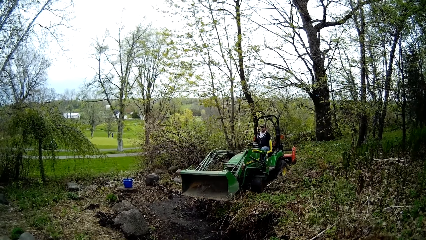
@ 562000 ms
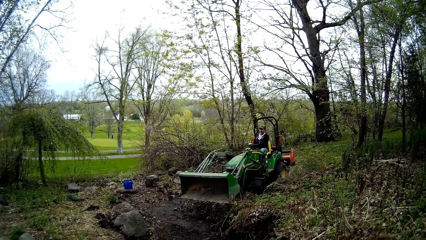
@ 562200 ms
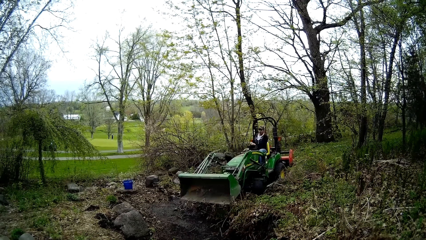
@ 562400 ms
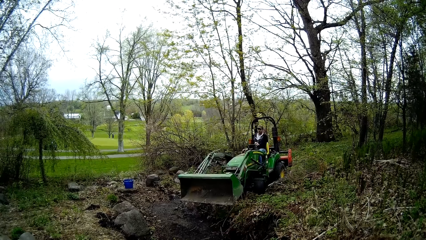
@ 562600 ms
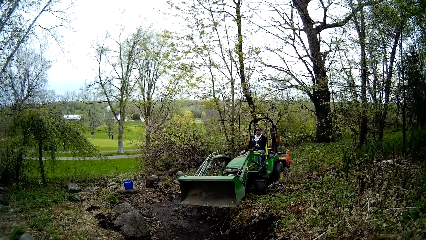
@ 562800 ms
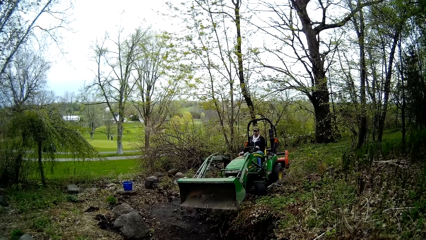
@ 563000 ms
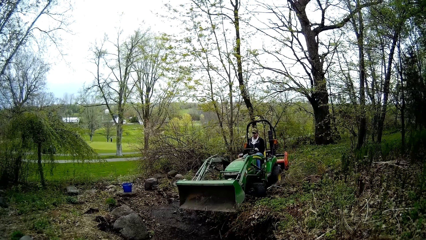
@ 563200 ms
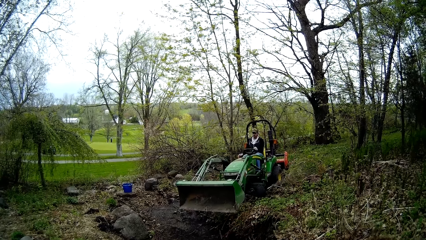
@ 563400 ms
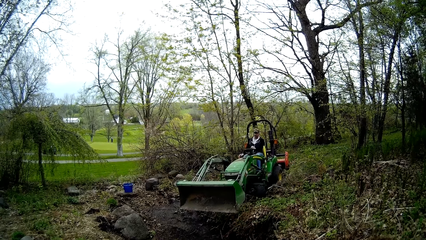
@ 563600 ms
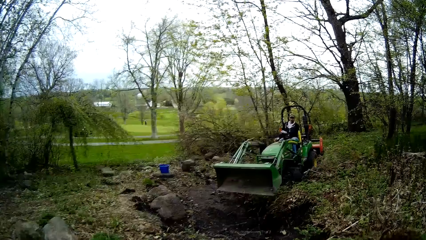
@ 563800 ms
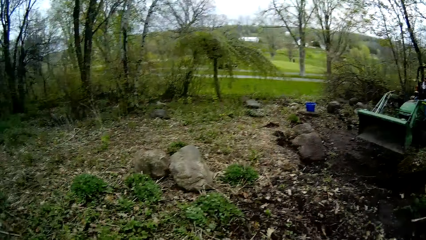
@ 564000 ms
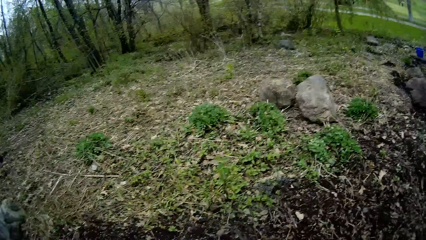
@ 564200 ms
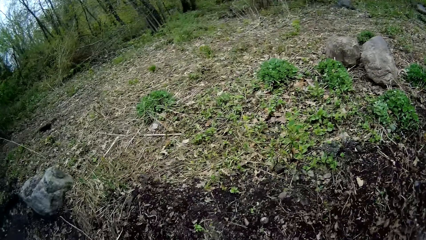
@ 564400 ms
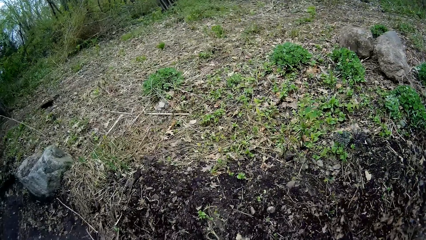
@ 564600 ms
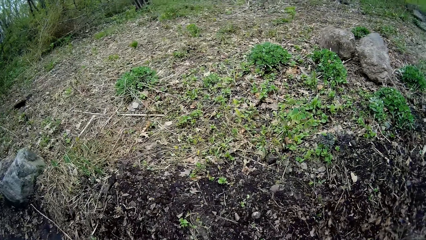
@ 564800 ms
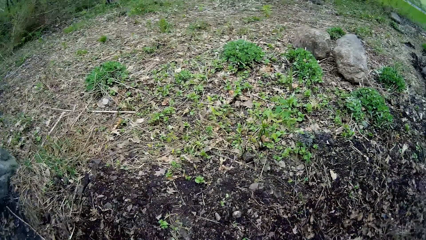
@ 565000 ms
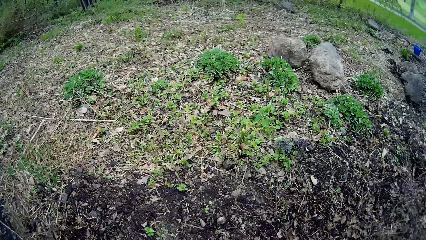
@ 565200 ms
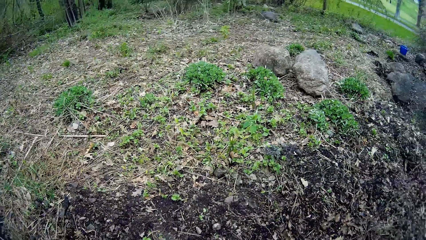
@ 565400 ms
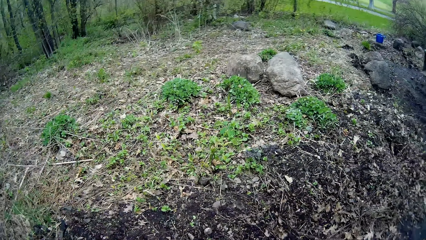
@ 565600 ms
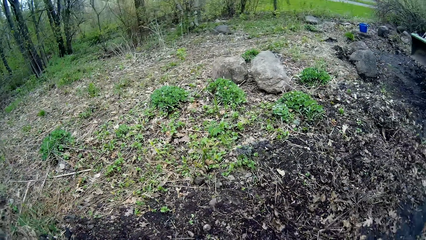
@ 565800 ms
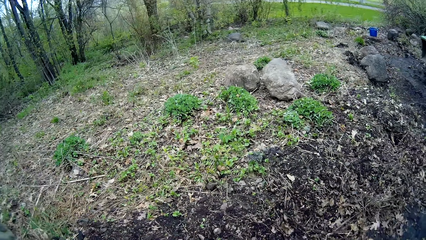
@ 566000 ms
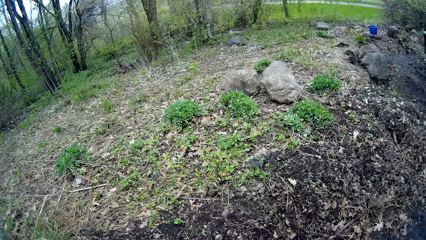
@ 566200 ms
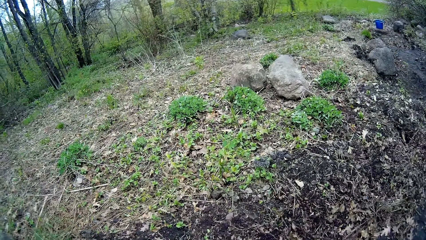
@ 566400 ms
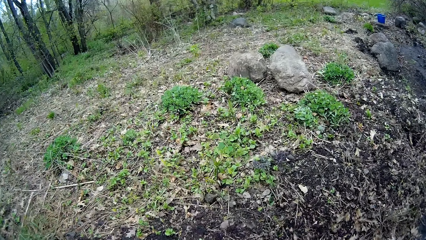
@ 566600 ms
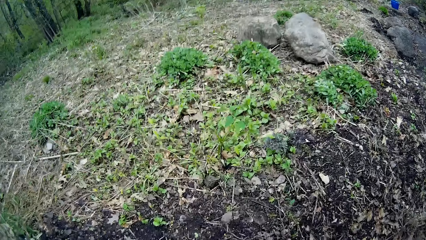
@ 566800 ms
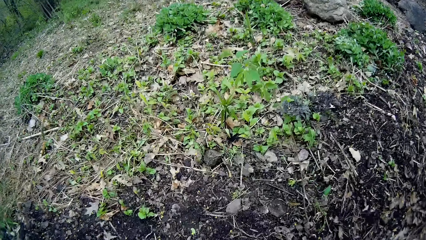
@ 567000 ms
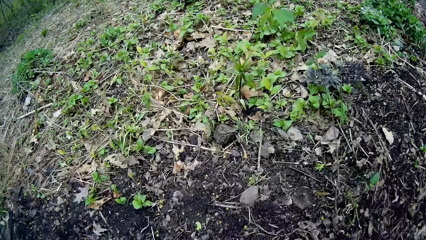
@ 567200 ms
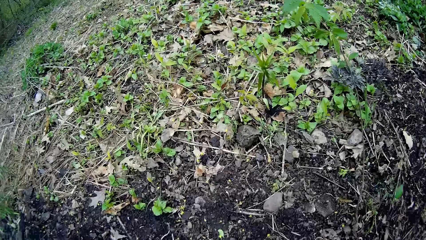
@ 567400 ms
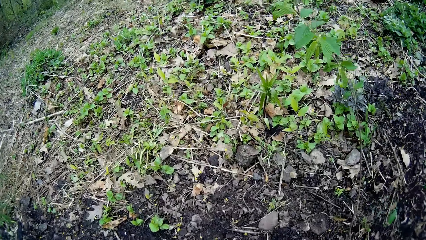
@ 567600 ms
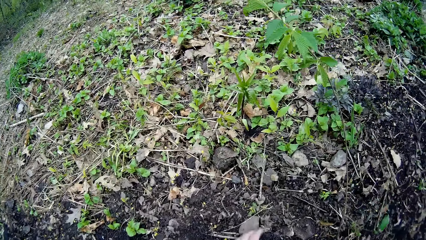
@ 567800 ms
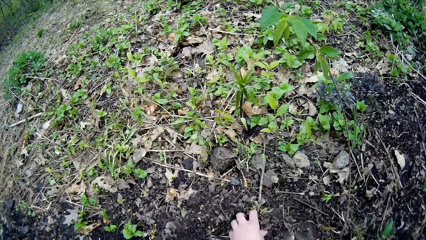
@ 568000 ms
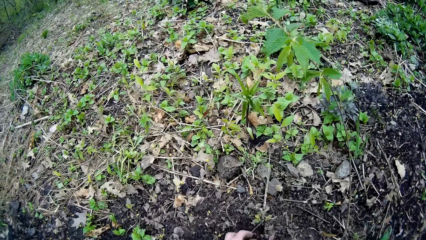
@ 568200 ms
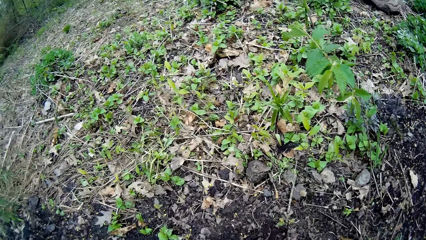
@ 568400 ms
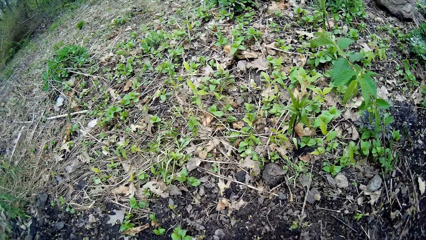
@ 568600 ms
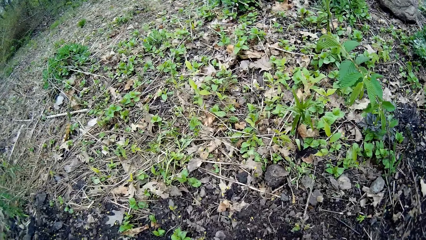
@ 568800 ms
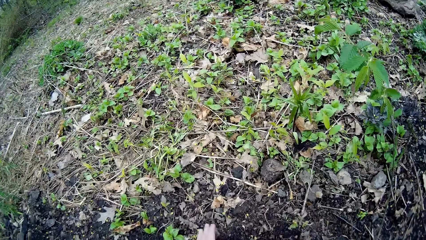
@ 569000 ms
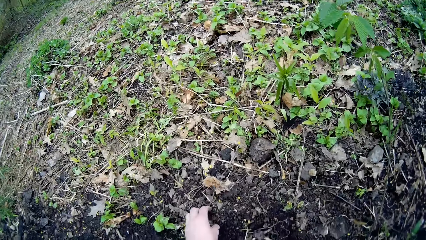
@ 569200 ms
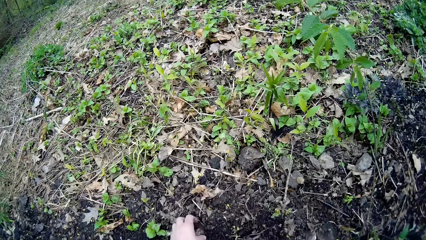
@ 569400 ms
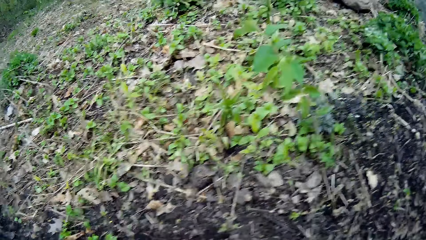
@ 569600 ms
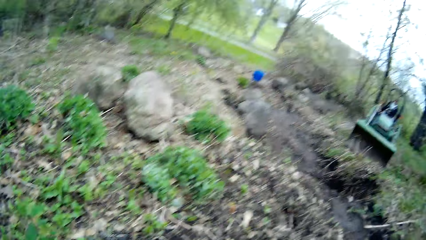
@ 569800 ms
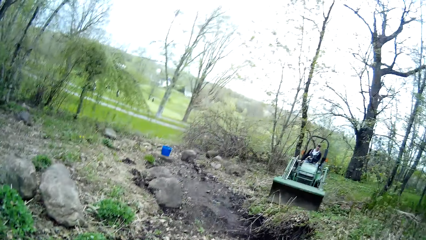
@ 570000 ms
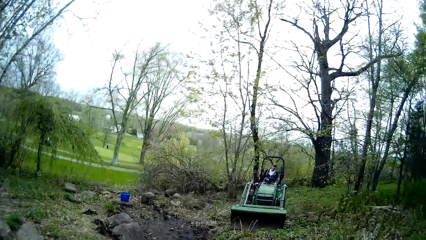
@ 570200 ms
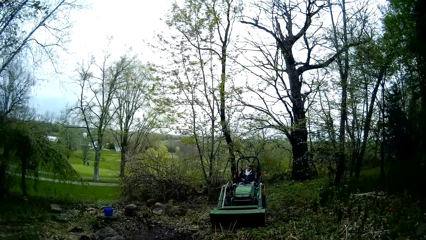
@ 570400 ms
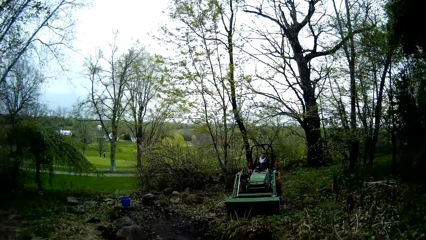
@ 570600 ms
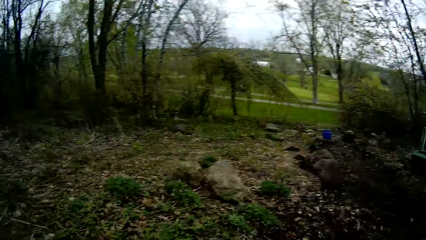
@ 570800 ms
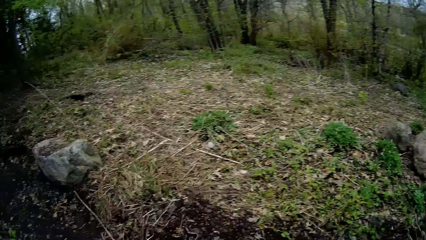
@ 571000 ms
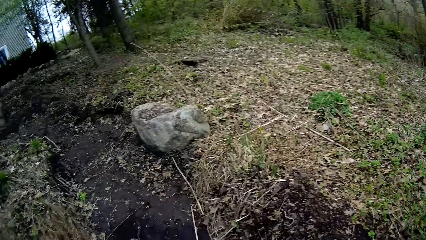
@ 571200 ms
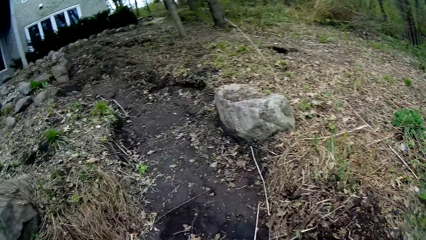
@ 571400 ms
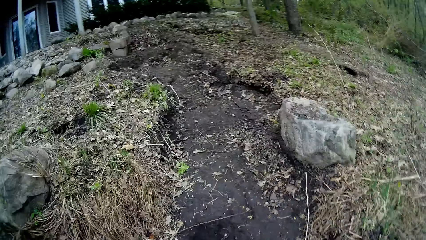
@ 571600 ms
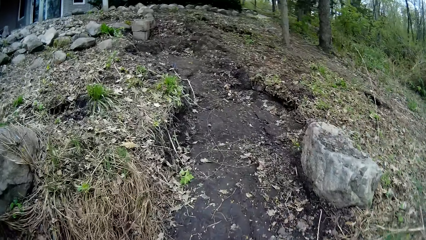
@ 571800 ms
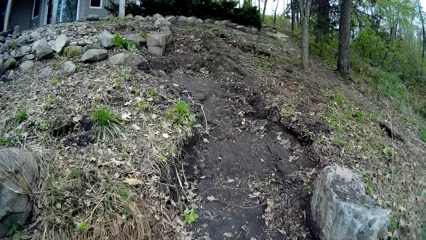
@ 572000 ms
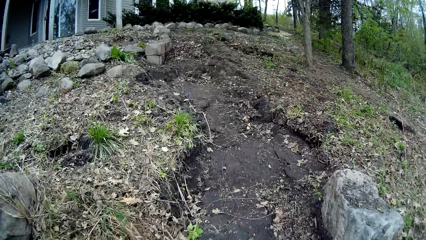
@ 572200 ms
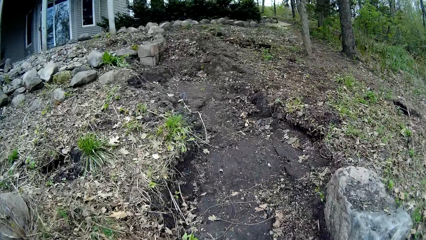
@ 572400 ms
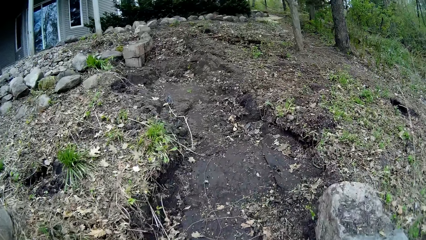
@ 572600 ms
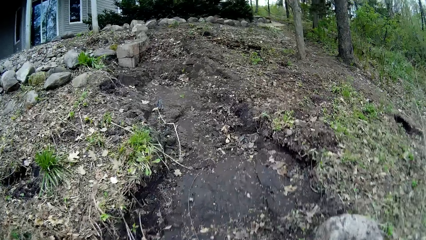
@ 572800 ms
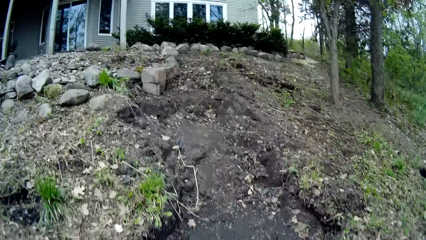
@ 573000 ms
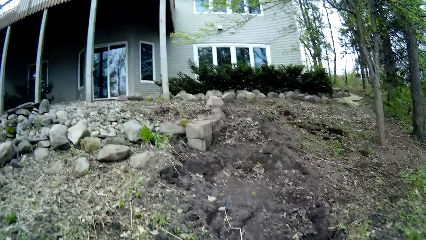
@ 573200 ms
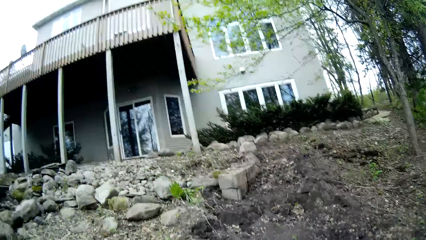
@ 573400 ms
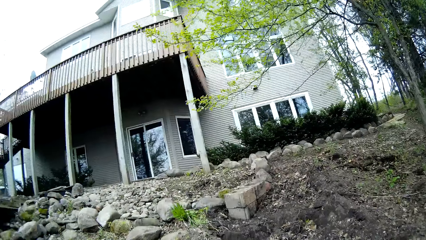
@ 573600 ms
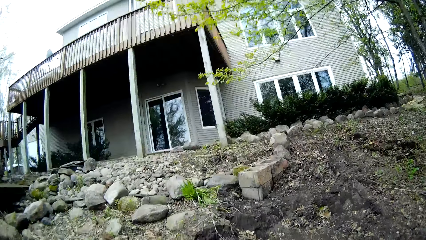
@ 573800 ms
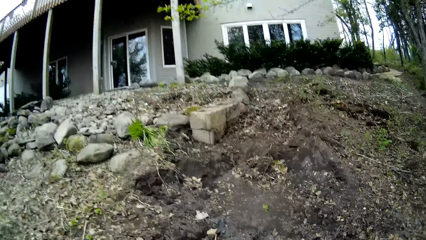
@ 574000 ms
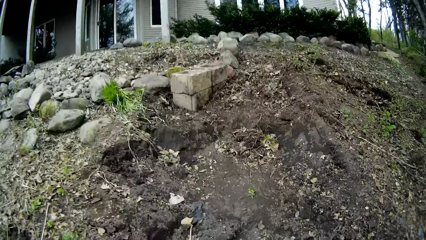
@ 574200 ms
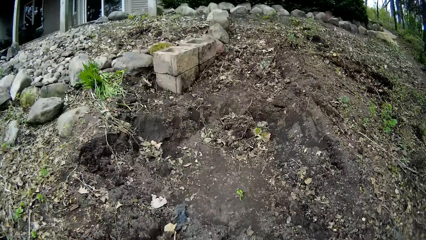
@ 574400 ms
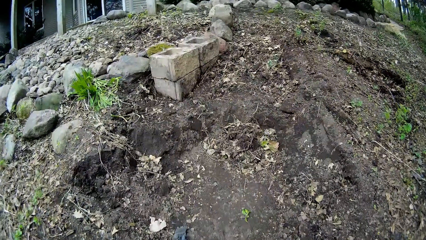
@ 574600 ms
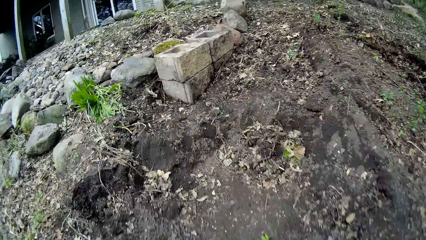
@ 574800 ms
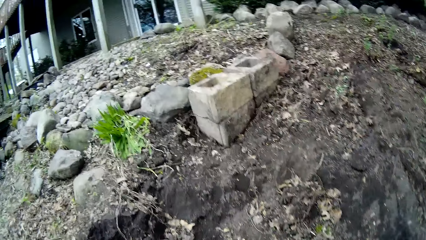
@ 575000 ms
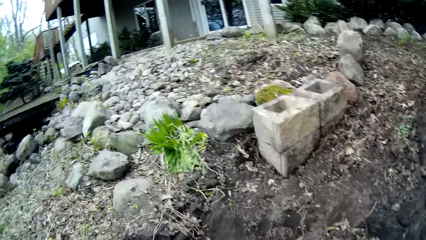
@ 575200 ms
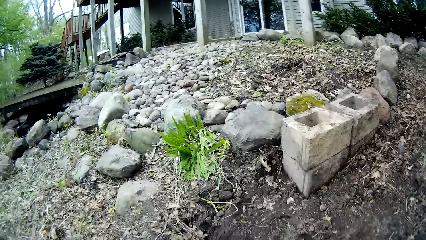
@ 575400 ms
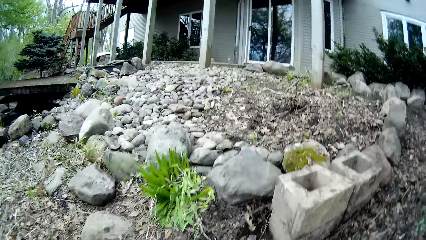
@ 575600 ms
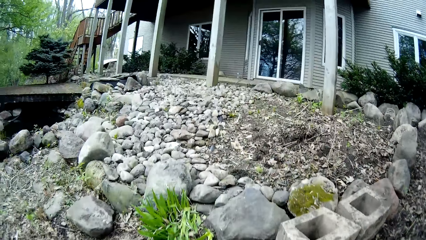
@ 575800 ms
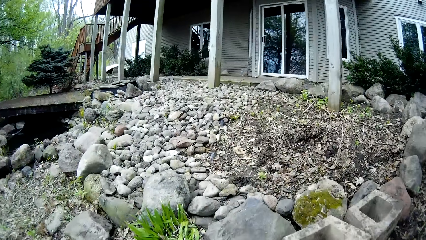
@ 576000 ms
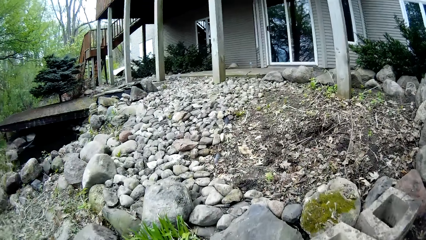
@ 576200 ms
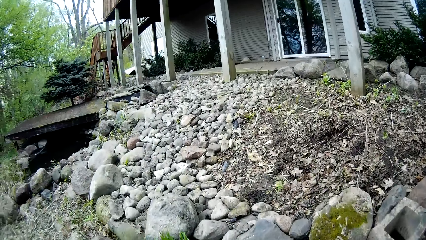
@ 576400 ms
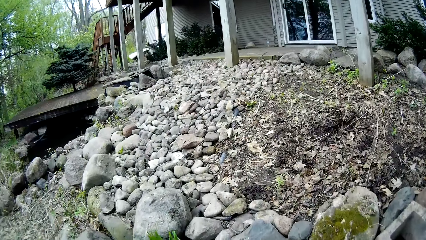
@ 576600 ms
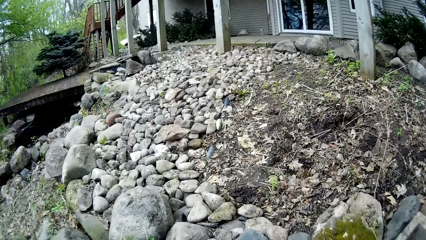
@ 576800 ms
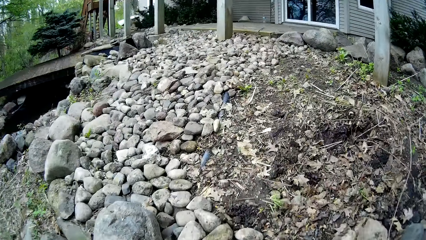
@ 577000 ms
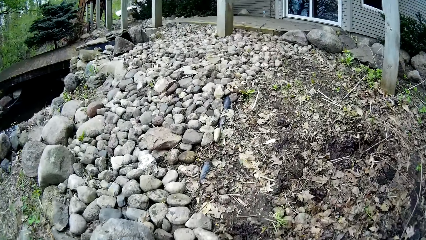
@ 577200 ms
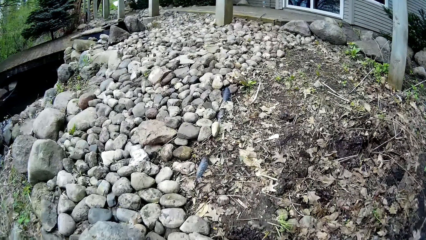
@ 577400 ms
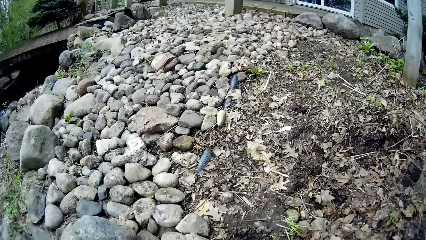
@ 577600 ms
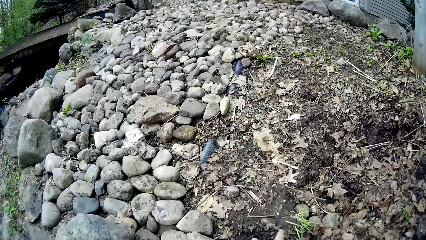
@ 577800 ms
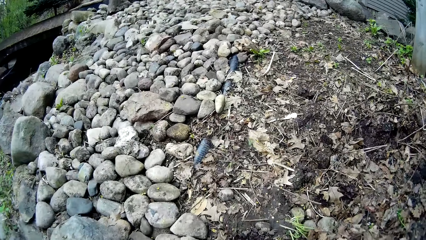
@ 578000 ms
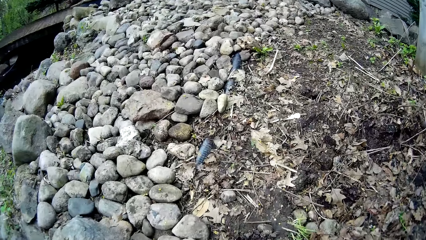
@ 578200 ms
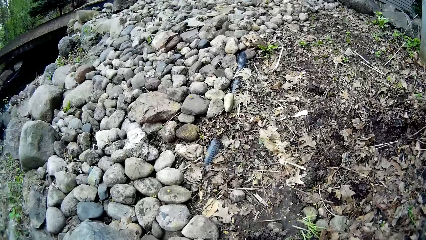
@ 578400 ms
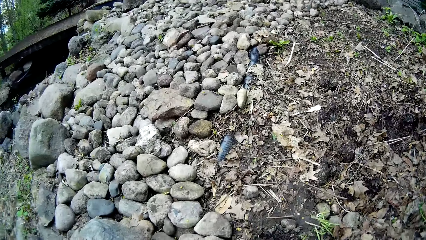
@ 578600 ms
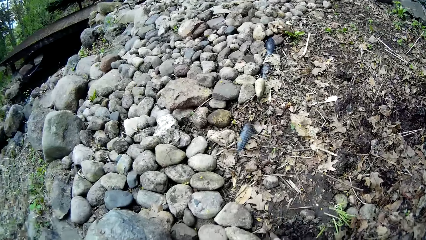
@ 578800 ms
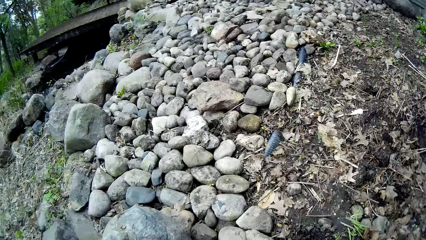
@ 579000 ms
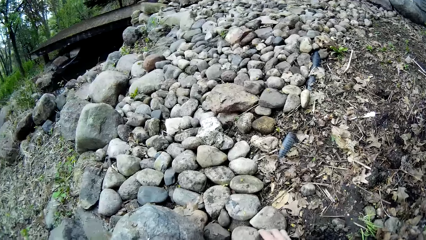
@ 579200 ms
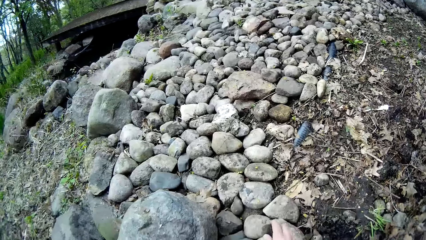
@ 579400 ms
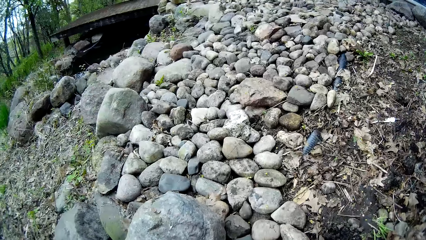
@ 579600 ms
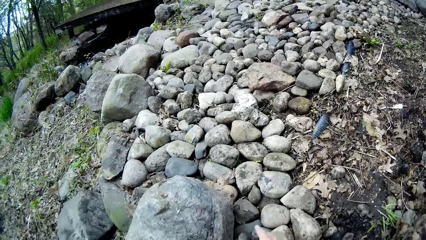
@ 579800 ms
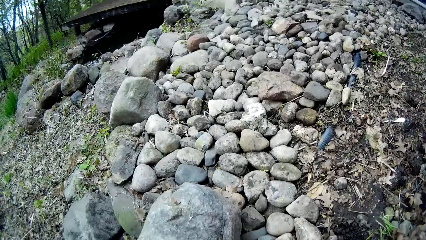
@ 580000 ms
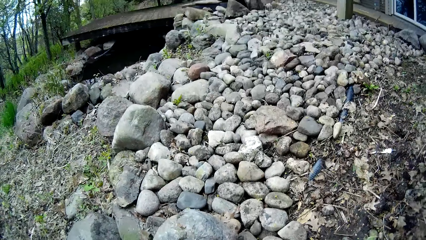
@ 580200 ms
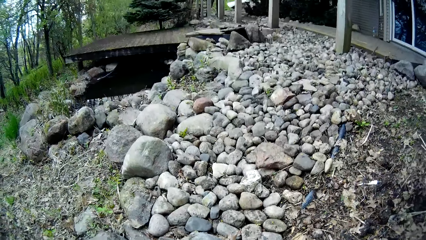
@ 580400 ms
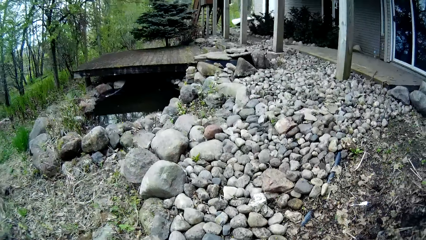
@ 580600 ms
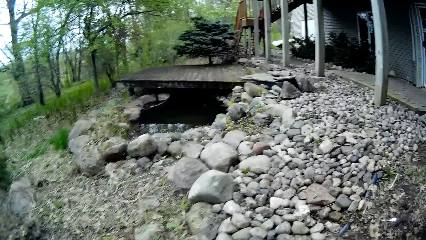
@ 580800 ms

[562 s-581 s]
The camera wearer looks around. She picks a stone from the ground with her left hand. She picks a stone from the ground with her left hand again. She looks around. She walks towards a pile of stones. She arranges some stones amongst the pile of stones with her right hand.
